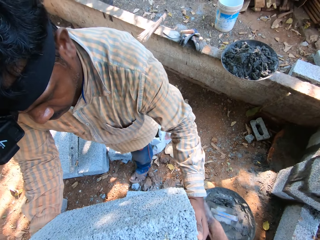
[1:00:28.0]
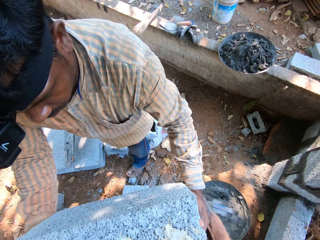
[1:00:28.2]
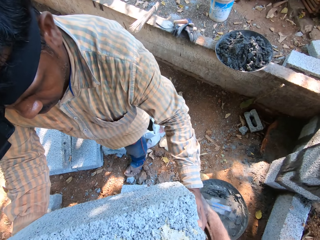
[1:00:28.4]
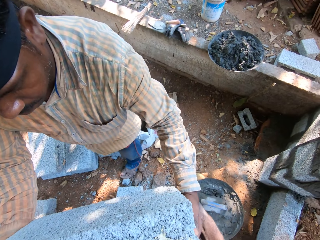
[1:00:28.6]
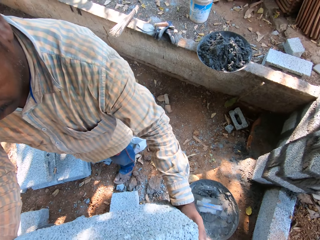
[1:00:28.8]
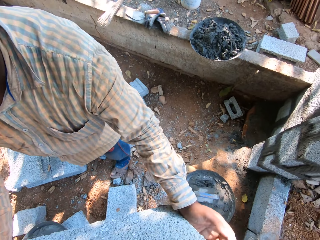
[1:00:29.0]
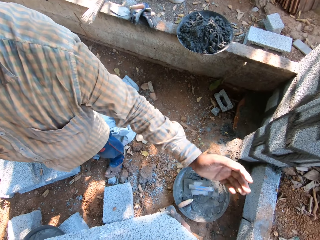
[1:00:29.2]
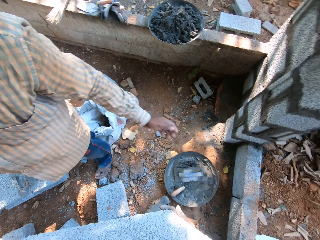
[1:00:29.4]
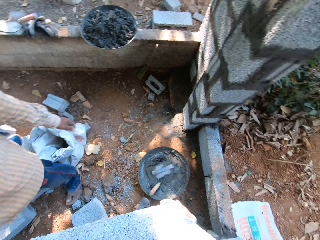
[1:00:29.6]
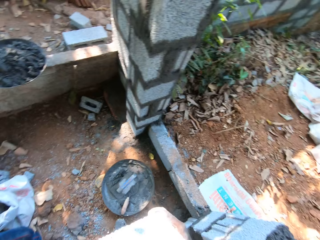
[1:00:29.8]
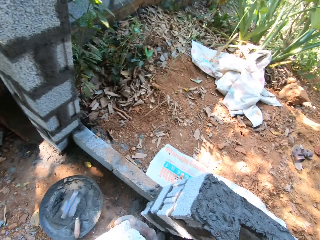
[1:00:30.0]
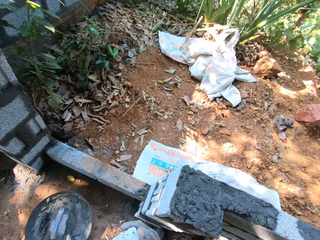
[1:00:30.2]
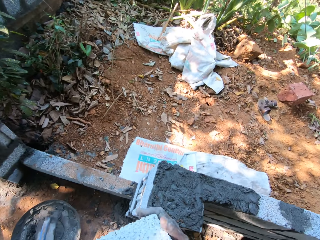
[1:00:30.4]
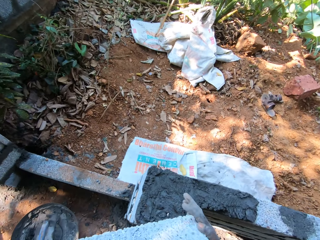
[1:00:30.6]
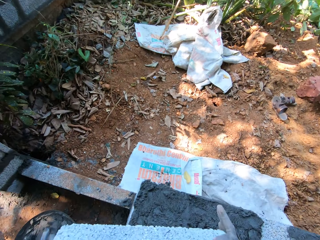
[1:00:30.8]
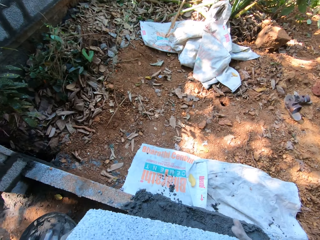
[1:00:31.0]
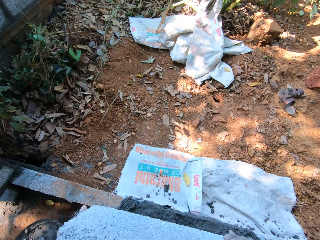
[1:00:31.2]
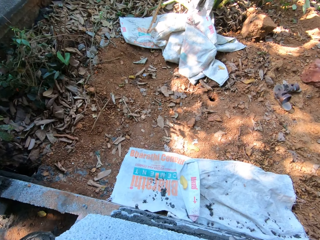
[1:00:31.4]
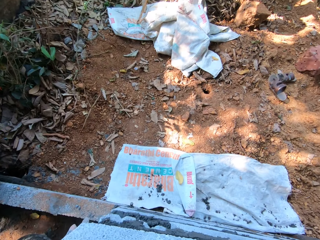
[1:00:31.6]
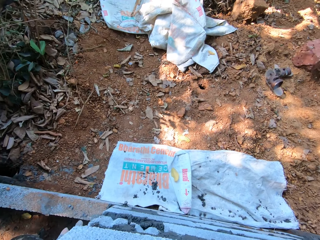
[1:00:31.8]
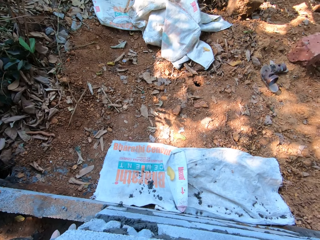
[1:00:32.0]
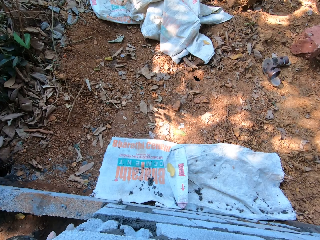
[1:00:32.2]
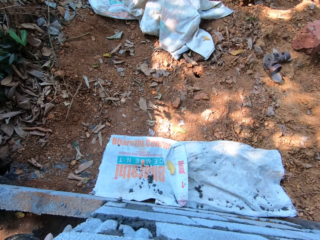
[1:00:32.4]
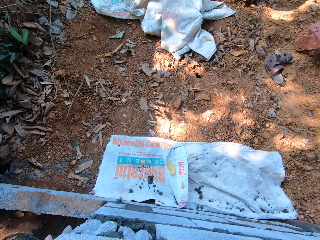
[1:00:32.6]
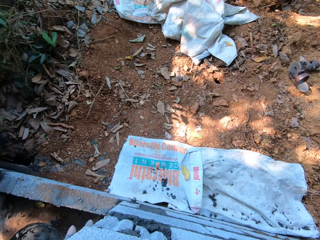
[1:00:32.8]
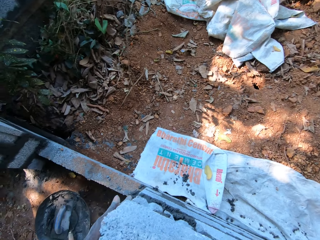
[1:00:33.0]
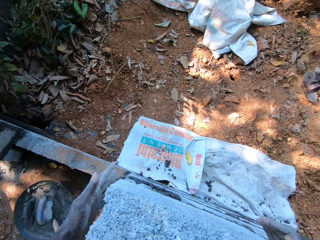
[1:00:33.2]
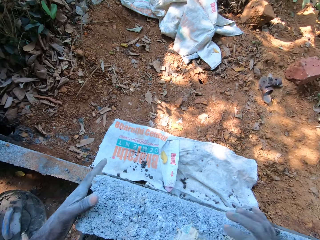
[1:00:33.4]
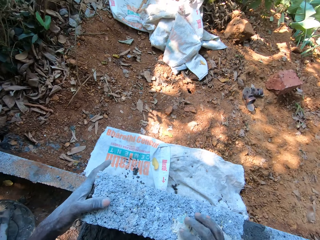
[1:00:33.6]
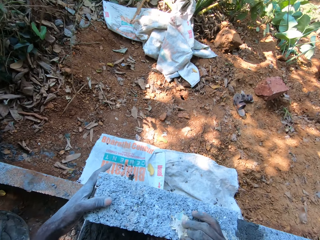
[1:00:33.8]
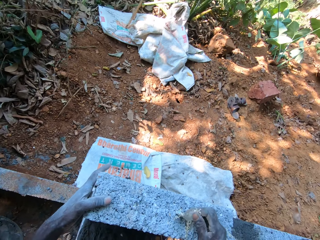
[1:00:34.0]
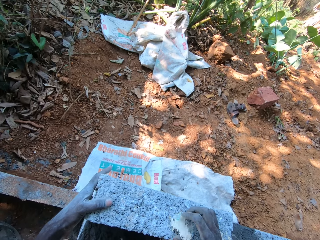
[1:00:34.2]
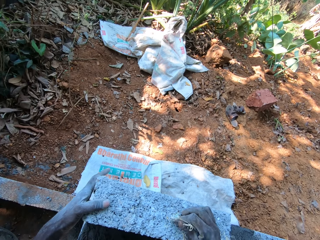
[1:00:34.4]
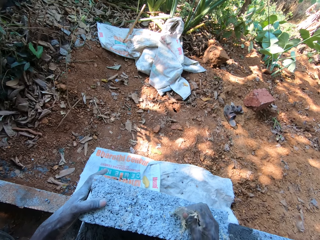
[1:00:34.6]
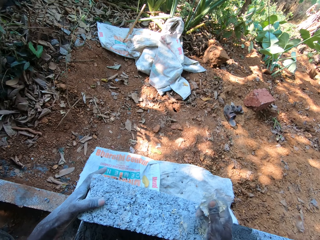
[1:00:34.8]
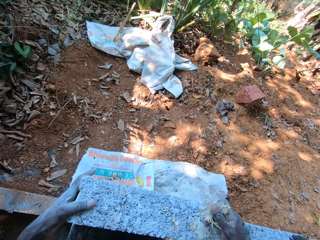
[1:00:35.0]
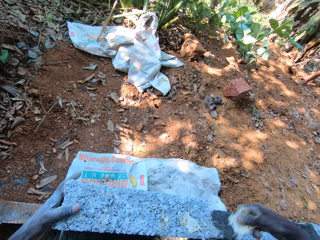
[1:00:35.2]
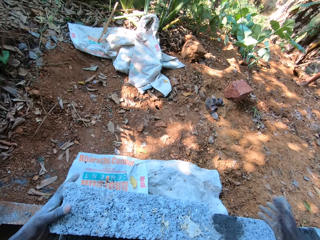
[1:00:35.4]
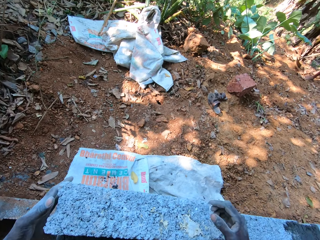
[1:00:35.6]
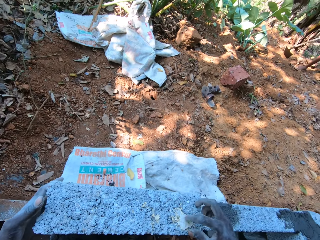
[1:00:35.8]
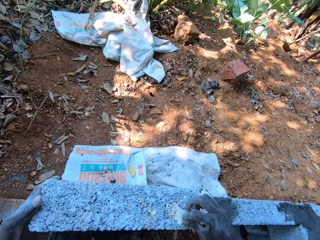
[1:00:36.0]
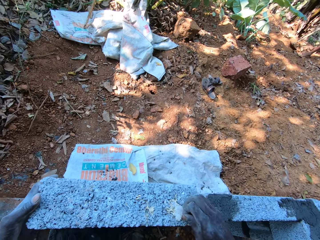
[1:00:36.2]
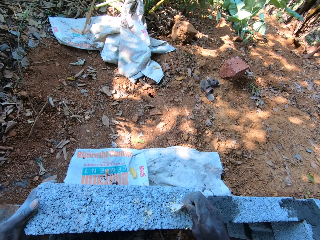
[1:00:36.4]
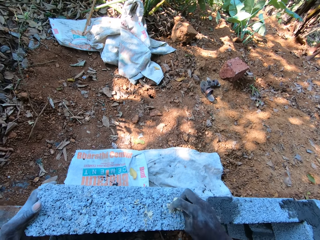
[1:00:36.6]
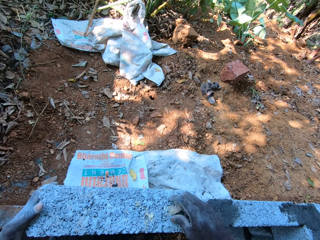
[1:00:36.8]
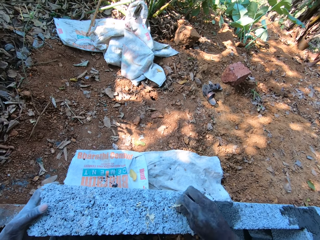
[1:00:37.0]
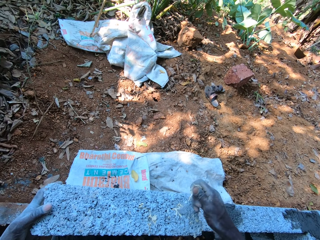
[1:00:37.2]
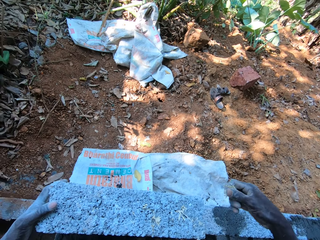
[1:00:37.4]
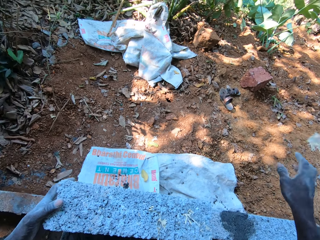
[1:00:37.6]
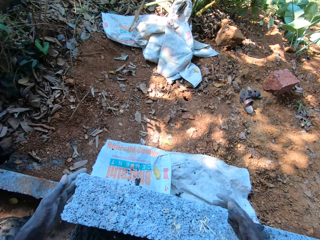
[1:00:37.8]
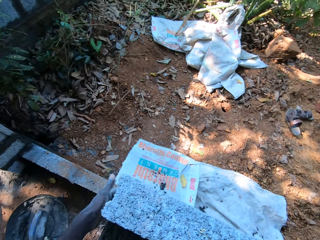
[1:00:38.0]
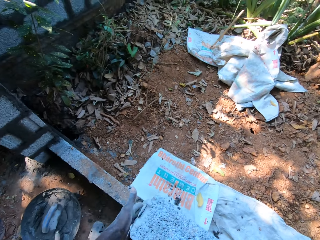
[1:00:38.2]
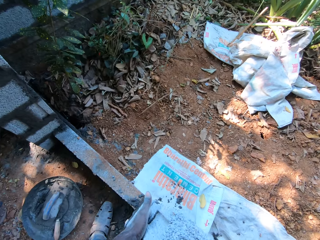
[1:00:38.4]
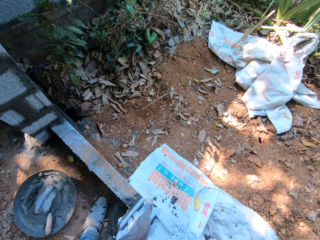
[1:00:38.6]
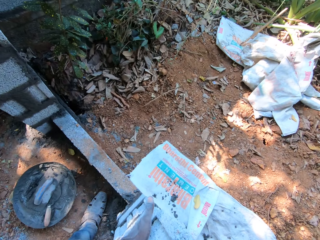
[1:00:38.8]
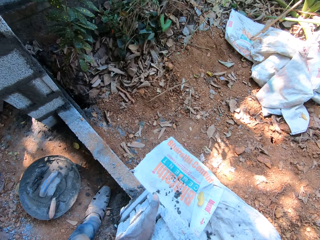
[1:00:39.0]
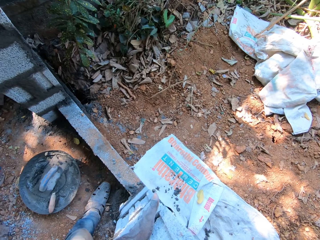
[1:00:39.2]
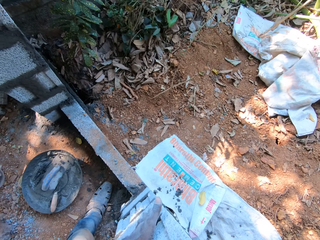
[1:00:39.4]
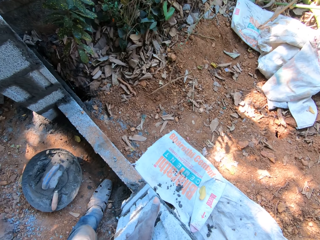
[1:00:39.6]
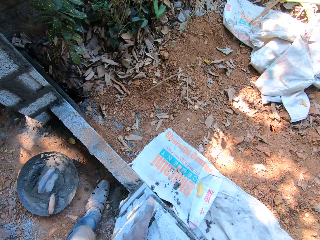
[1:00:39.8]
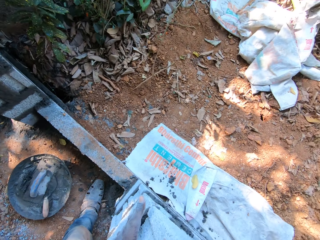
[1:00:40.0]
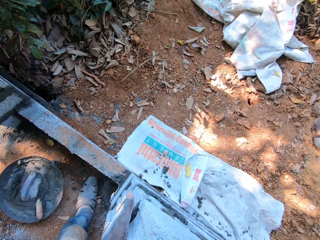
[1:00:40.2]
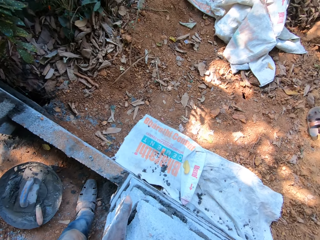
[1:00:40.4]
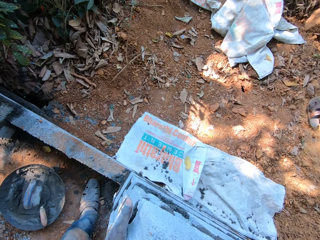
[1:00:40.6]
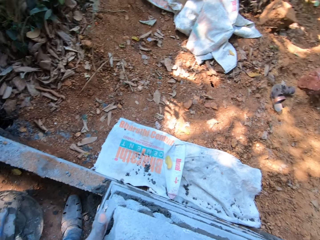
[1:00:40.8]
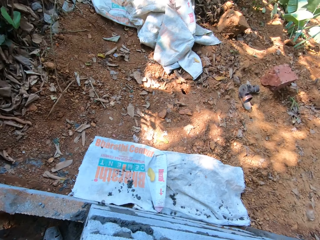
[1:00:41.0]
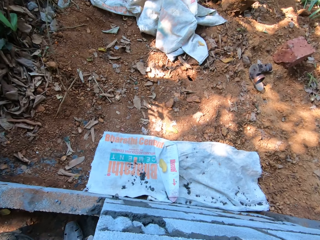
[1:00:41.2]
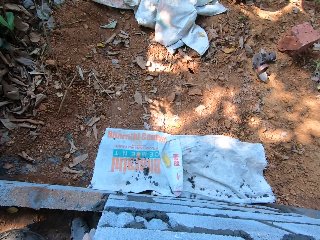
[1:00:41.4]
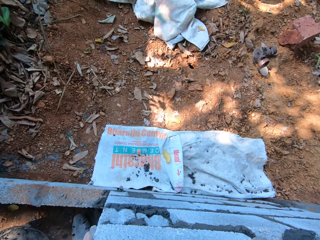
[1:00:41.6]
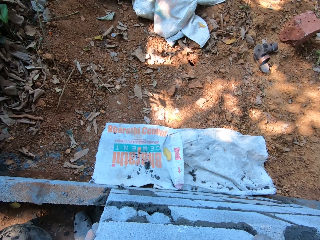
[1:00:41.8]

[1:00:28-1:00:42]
The man gives the brick to the camera wearer. The camera wearer collects the concrete block from the man with both hands. He drops the concrete block on the block wall with both hands. He holds the concrete block on the block wall with both hands. He peels a paper on the concrete block with his right hand. He flings the paper with his right hand. He peels the paper on the concrete block with his right hand. He flings the paper with his right hand. He holds the concrete block on the block wall with both hands.

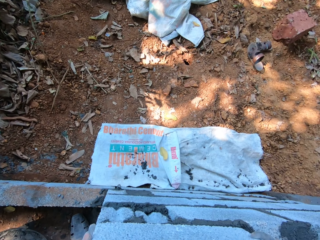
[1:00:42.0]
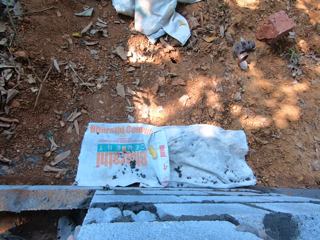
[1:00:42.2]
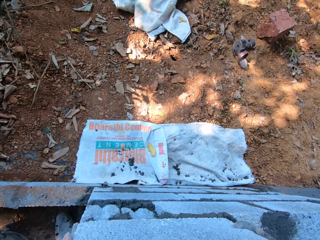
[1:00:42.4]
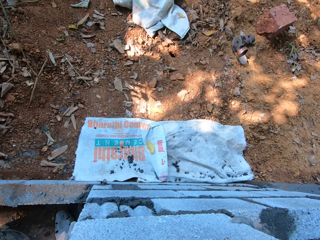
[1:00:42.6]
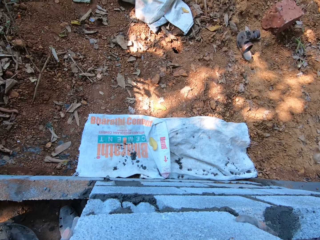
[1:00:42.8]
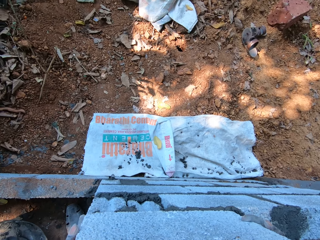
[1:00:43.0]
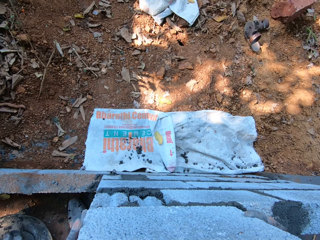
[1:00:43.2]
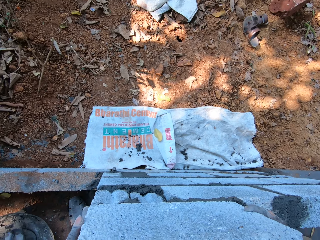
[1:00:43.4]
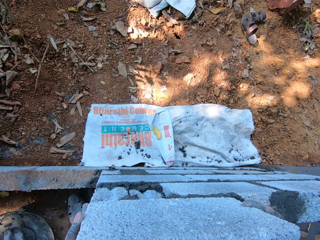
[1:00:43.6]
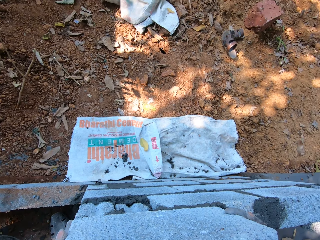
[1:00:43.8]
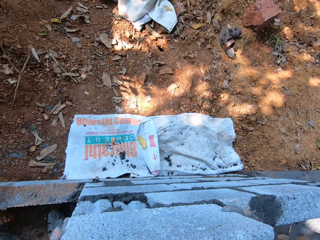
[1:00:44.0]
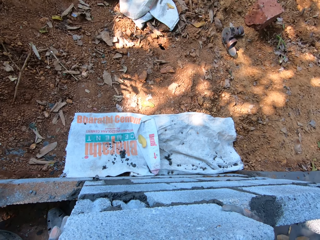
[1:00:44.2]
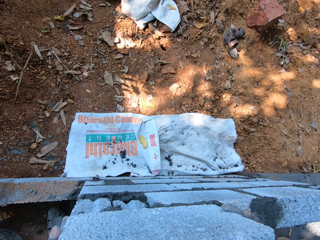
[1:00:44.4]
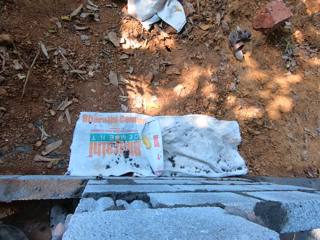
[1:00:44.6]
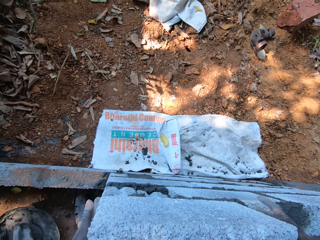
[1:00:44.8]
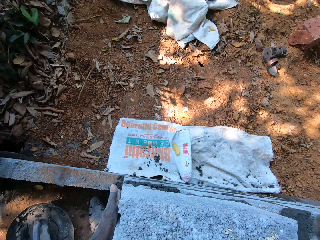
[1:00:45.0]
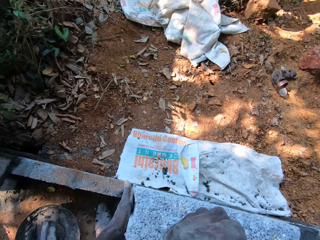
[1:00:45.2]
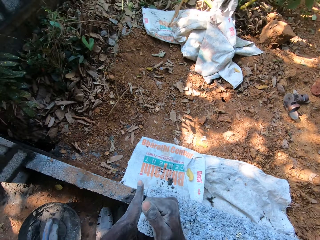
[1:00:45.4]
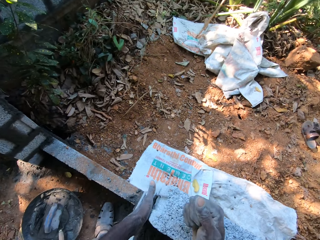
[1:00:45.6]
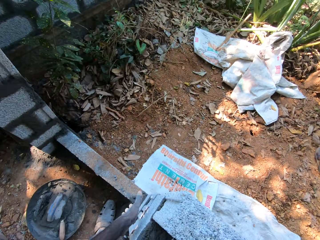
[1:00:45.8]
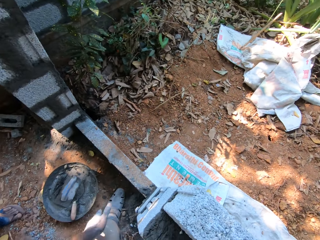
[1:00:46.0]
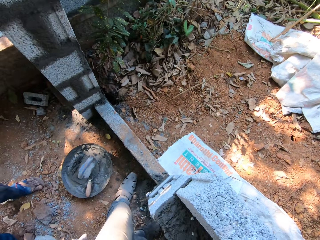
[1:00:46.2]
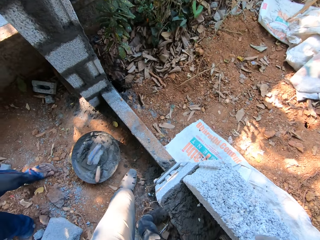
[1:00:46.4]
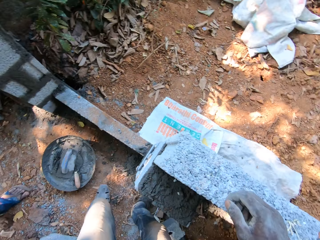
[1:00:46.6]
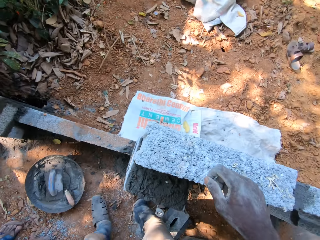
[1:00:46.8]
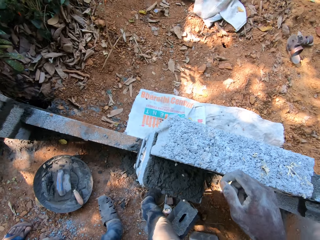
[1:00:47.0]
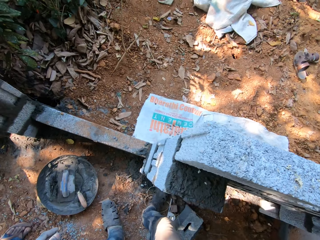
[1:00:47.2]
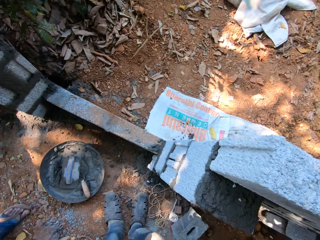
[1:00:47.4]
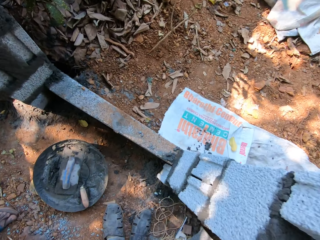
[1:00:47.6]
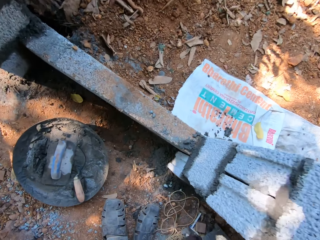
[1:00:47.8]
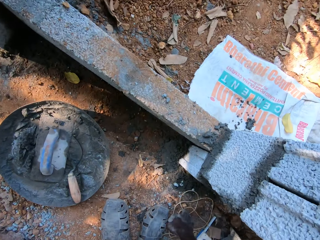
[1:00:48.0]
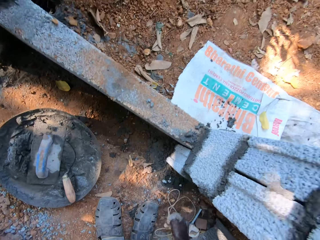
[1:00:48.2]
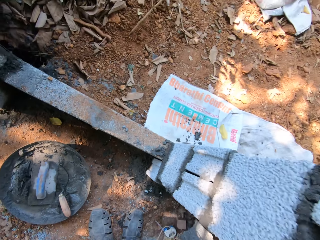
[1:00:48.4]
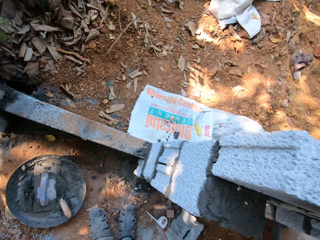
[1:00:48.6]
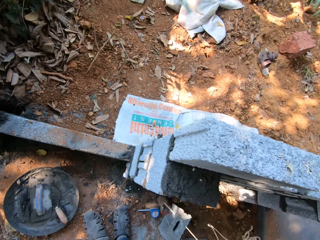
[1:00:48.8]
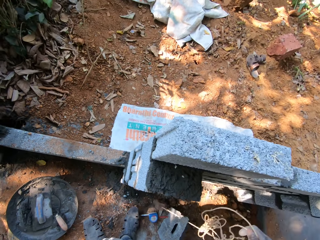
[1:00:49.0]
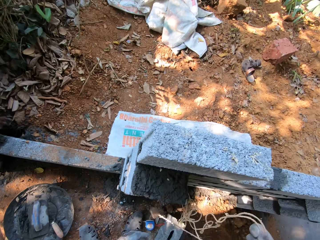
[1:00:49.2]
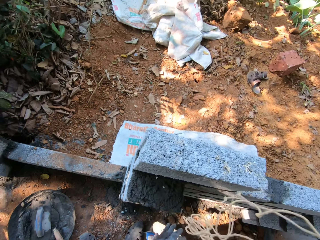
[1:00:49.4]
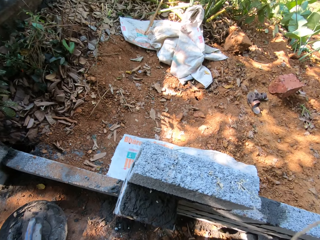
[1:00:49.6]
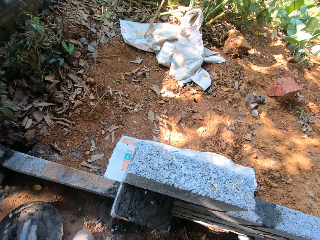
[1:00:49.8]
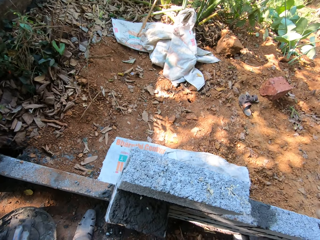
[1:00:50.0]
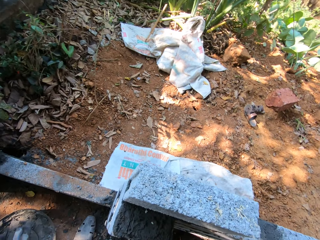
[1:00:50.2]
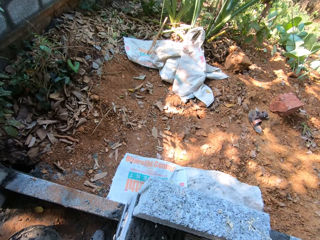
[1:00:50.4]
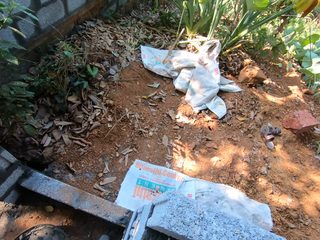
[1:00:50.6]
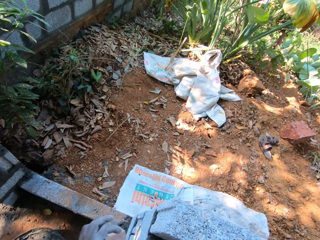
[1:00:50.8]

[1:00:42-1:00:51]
The camera wearer hits the concrete block on the block wall with his right hand. He picks up the roll of twine on the ground with his right hand.
